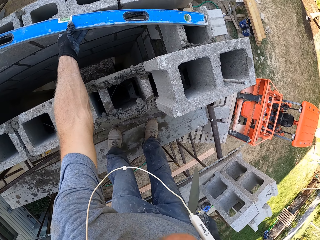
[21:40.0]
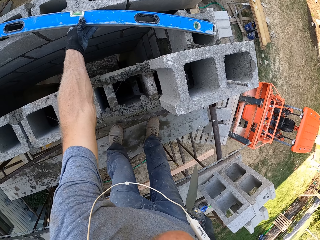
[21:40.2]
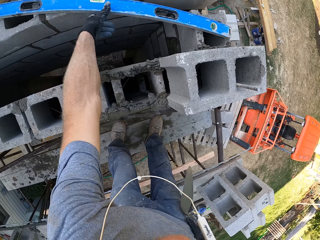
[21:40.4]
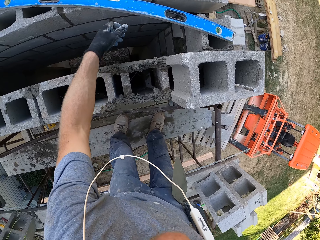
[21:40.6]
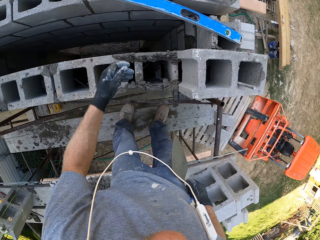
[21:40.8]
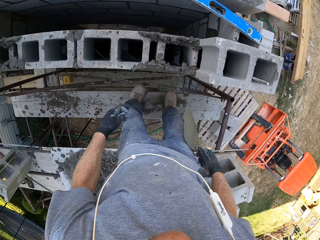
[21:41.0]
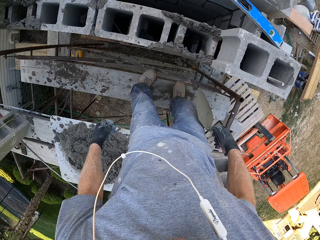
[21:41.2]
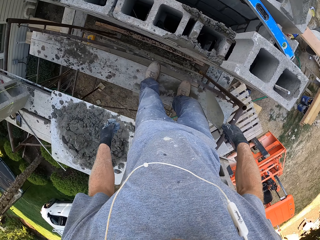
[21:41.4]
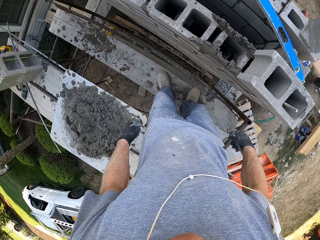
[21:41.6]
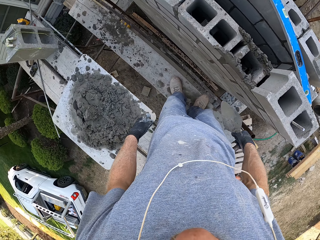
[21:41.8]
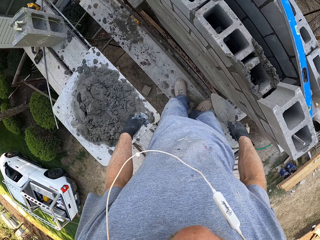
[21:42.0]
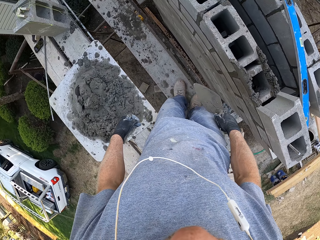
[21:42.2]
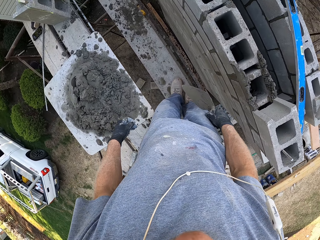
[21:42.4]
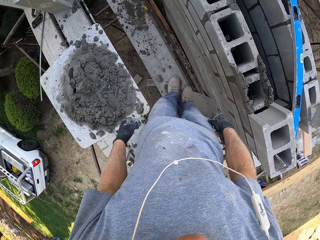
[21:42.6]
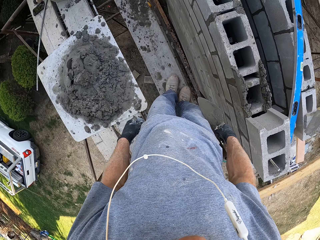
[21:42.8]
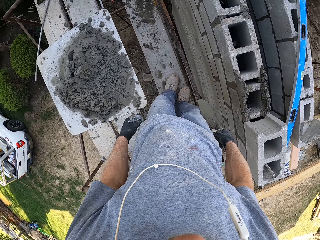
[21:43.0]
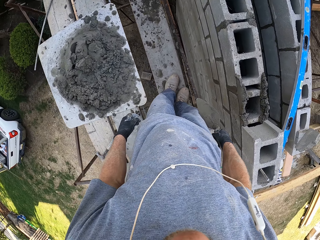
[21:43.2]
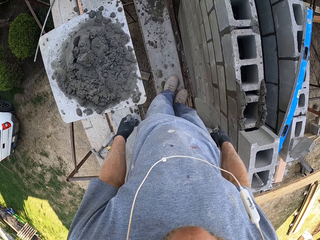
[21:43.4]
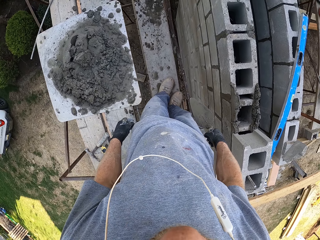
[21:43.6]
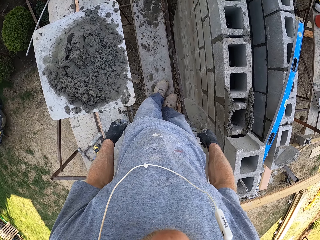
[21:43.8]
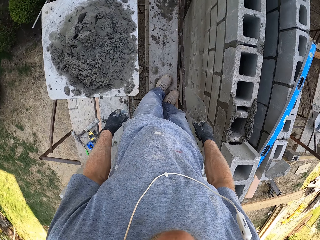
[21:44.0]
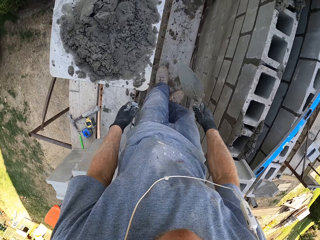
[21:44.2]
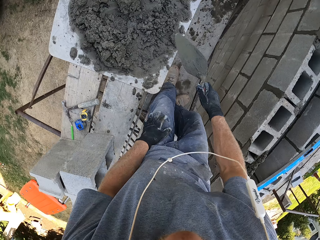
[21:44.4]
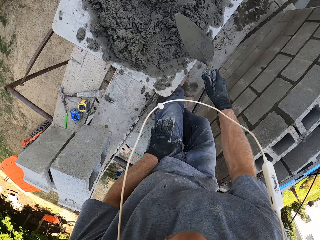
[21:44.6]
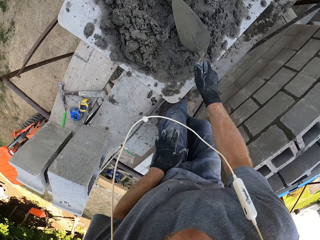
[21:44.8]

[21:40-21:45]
The camera wearer looks around the area. They stand upright. They hold a trowel with the right hand.

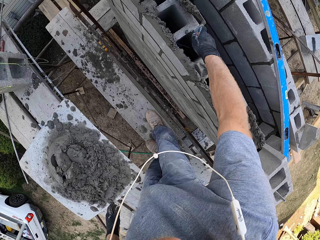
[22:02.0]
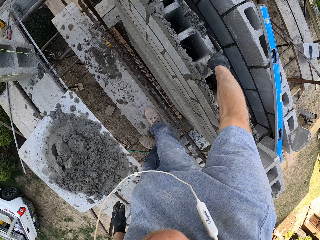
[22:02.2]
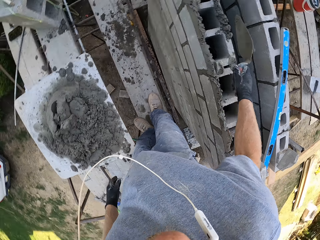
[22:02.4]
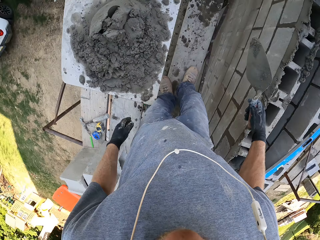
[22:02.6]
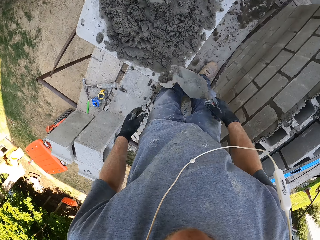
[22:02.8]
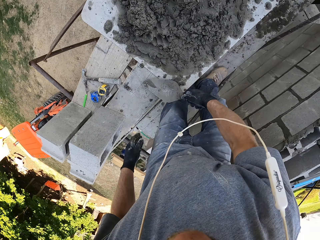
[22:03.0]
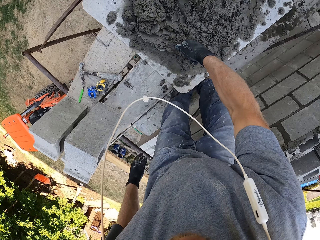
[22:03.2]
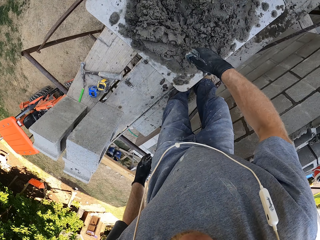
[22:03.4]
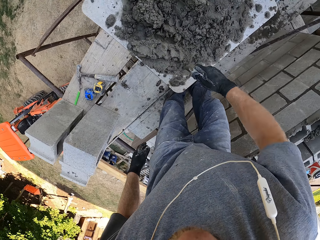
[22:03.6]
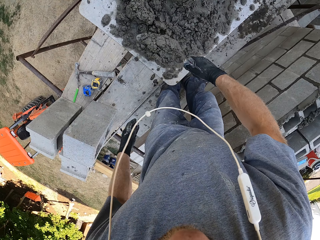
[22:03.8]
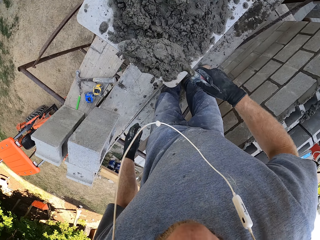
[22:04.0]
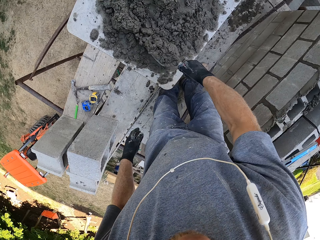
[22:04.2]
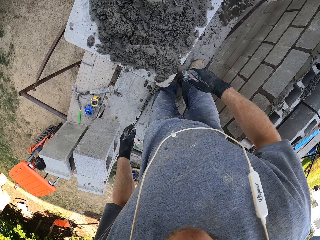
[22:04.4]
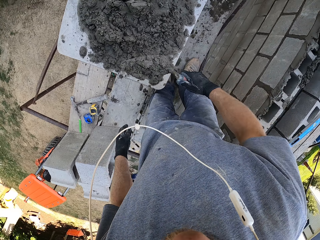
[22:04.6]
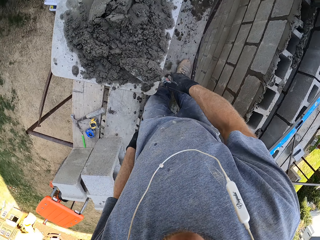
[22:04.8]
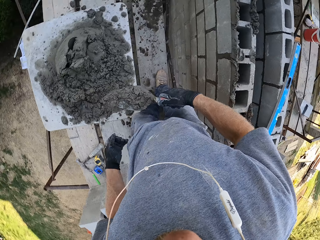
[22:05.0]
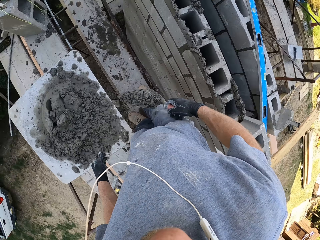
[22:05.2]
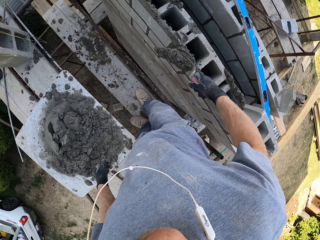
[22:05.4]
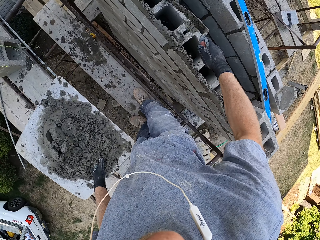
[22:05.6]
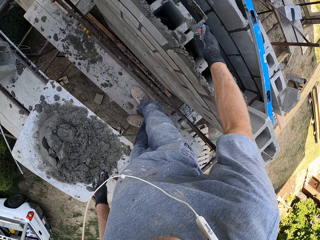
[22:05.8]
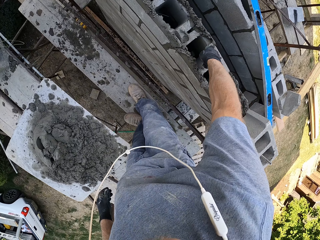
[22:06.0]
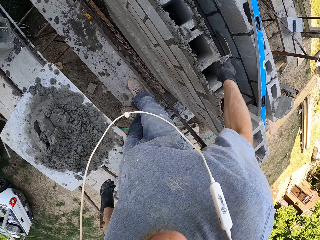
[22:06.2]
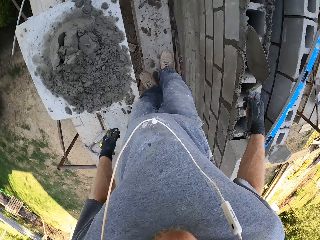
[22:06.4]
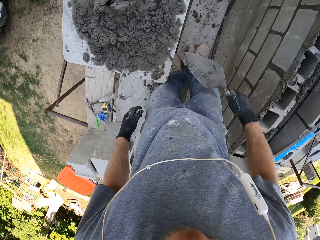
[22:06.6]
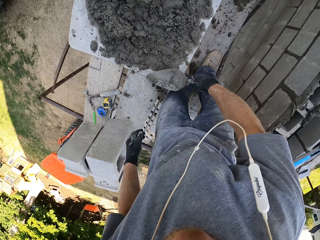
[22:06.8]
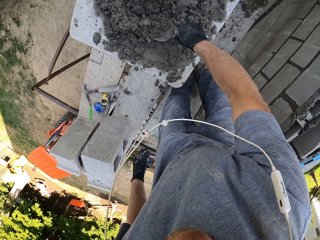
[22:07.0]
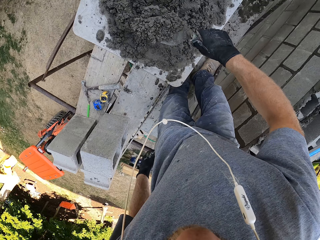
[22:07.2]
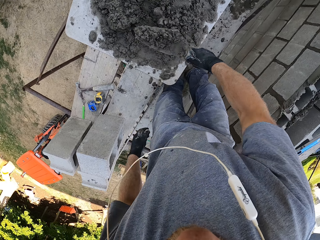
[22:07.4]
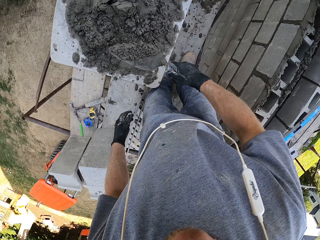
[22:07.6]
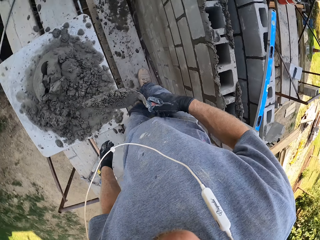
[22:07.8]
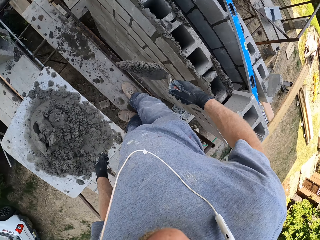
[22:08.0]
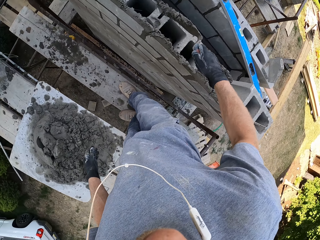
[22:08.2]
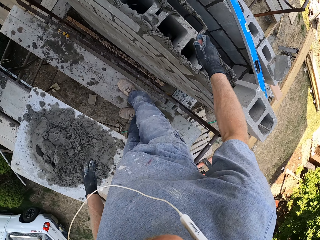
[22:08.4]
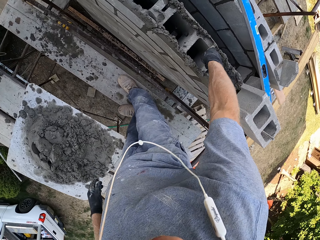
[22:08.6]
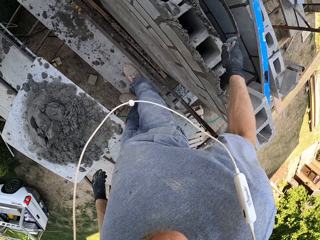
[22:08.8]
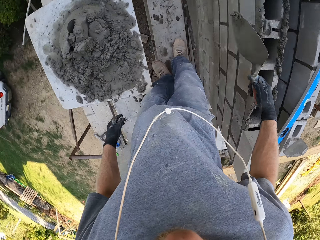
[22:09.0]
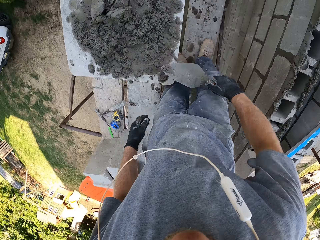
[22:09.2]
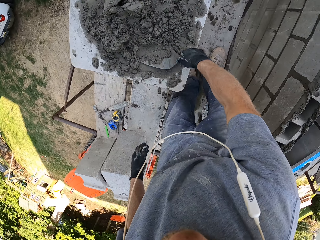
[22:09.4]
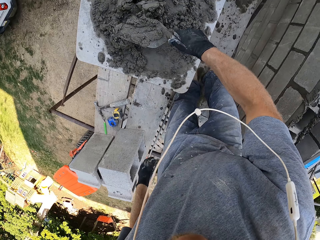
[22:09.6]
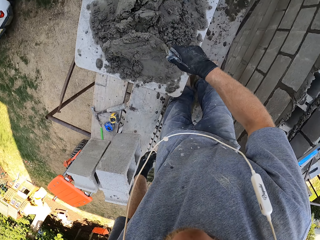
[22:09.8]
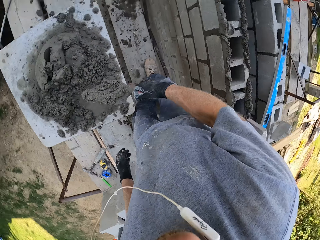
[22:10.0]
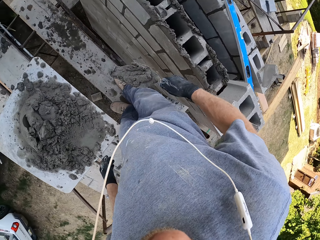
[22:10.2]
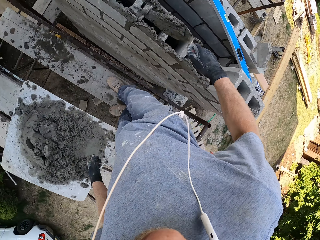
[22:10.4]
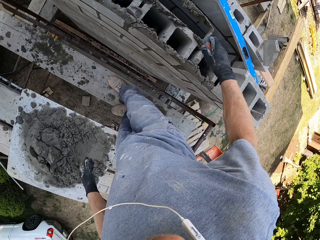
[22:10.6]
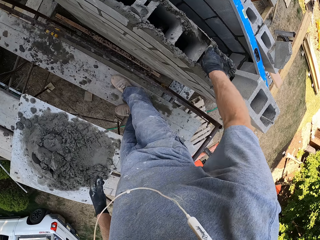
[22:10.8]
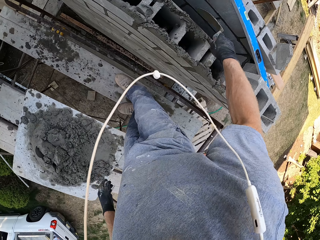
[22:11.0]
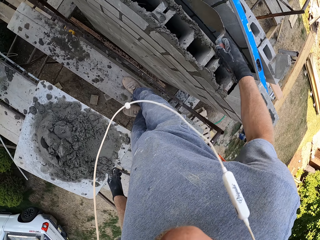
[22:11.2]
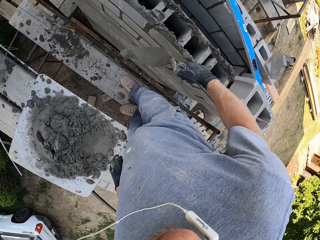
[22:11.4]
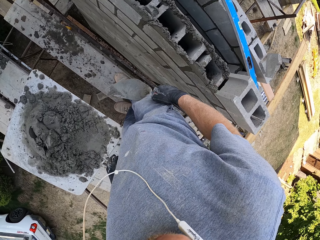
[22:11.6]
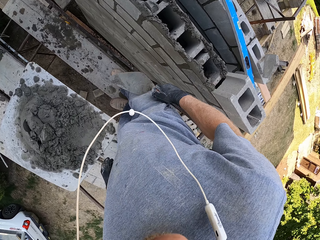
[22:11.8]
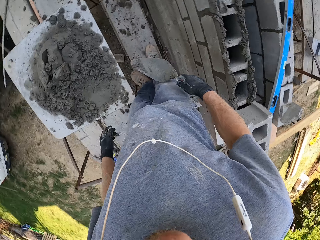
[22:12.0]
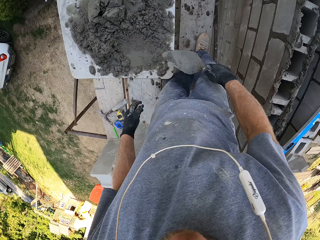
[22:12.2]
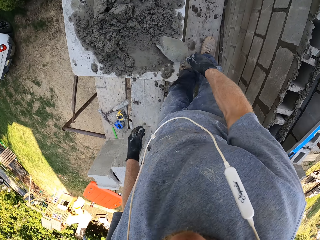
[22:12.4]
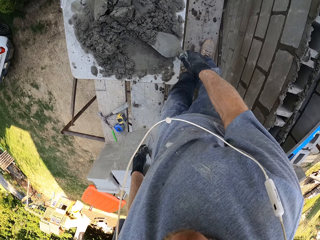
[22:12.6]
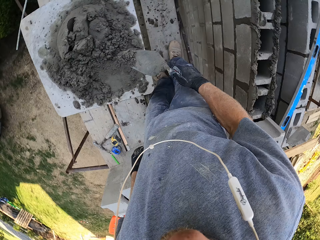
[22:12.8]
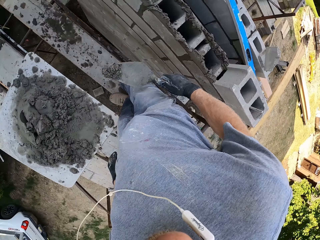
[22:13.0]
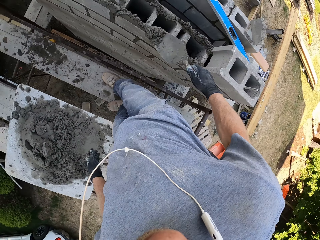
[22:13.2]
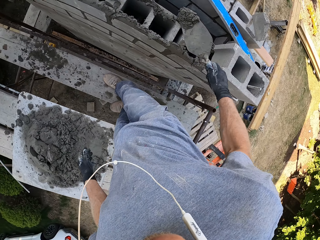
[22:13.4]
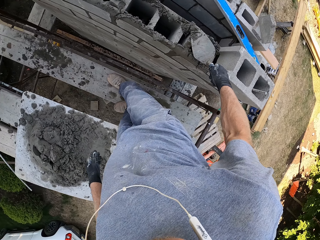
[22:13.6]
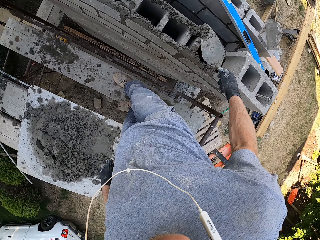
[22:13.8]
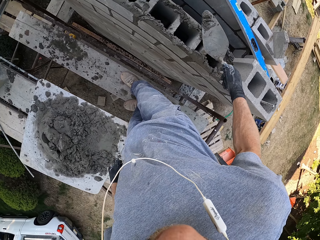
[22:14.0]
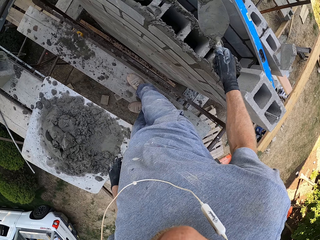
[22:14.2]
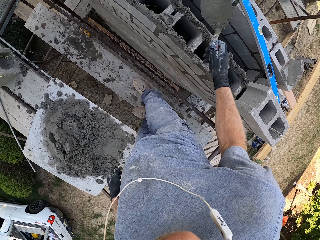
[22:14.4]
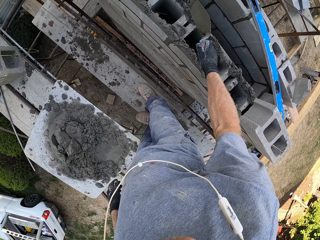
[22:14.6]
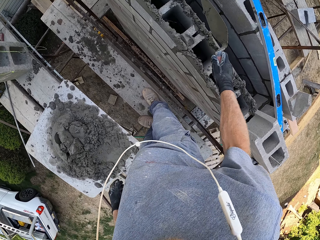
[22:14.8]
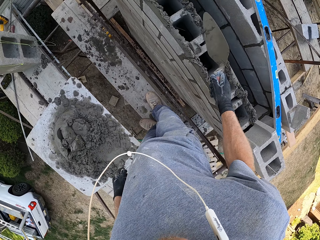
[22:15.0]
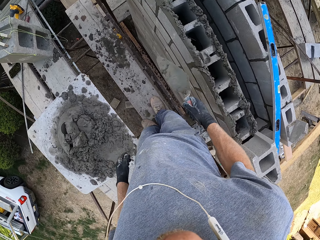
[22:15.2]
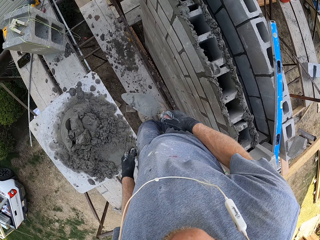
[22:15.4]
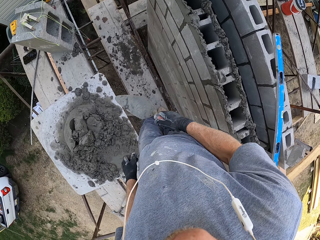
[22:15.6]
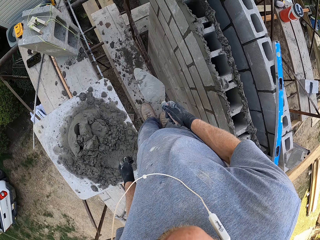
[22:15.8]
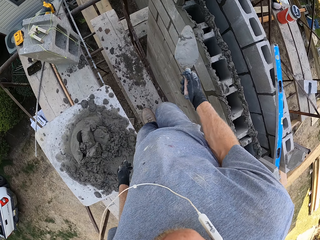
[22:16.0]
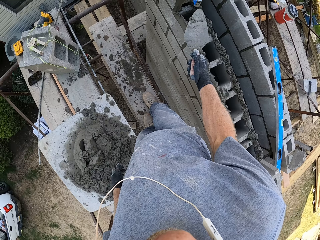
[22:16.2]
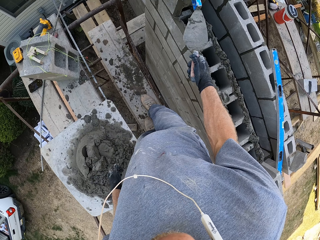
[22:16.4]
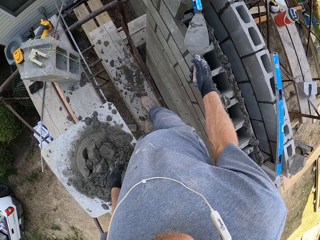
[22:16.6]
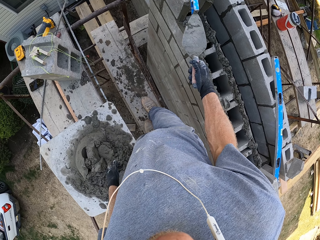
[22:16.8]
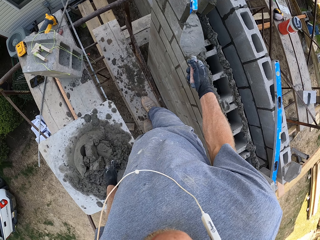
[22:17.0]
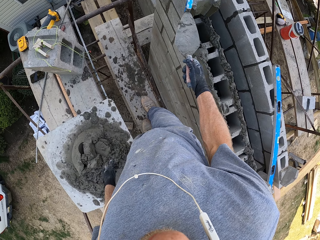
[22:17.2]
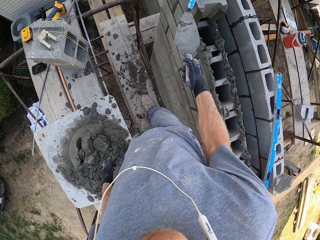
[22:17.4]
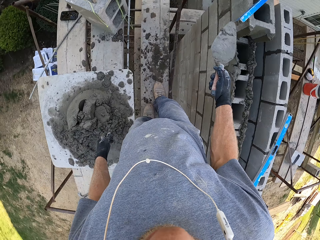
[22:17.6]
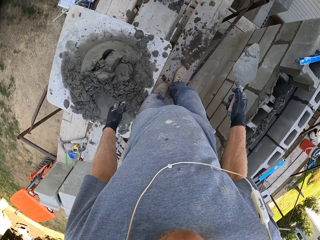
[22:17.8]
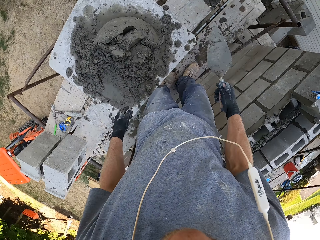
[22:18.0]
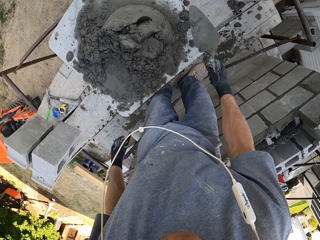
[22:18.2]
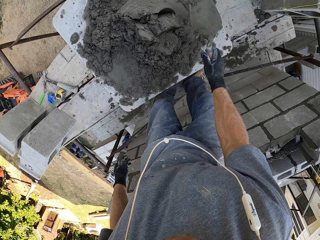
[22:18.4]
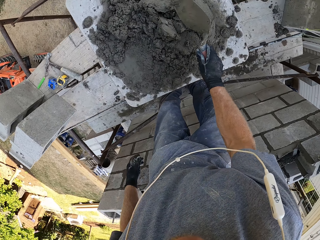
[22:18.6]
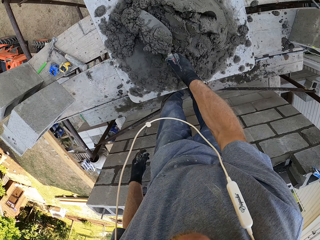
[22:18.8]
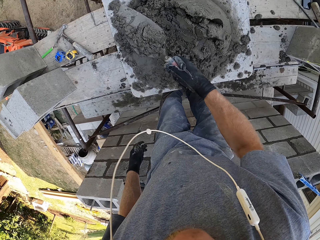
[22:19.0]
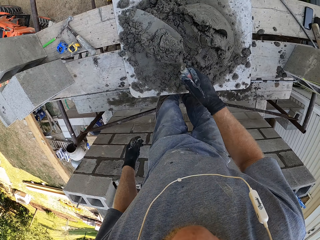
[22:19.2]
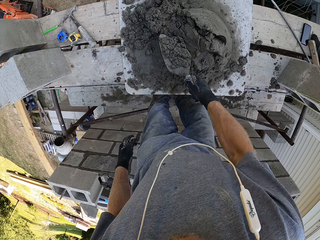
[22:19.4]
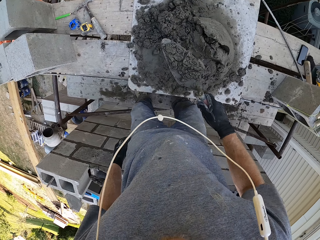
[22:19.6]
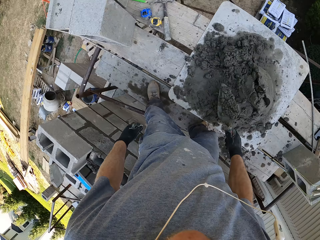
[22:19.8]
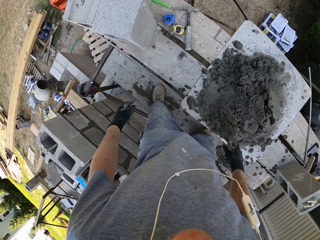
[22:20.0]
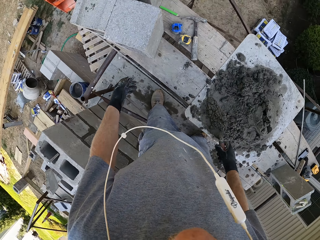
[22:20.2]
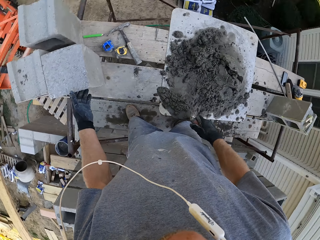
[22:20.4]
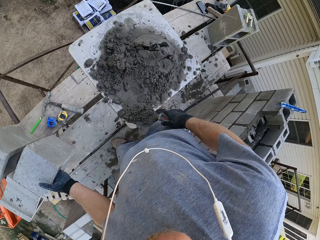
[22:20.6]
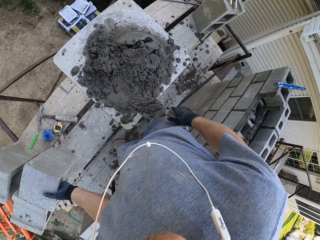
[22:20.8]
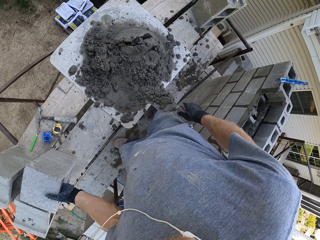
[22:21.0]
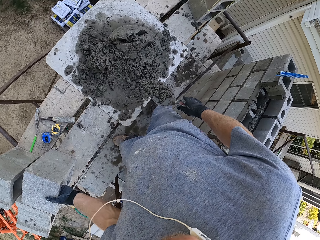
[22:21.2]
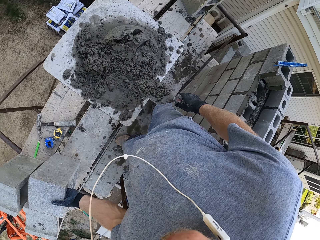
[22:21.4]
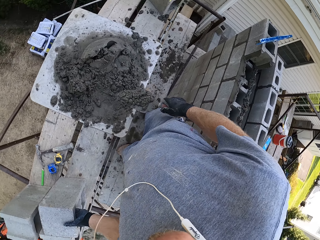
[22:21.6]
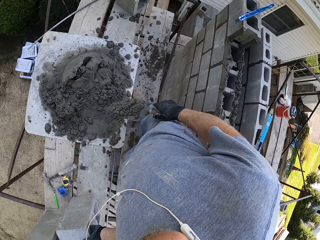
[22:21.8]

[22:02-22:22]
The camera wearer cements the concrete with the right hand. They pick cement with a trowel in the right hand. They cement the concrete with the right hand. They pick cement with the trowel in the right hand. They cement the concrete with the right hand. They pick cement with the trowel in the right hand. They cement the concrete with the right hand. They pick cement with the trowel in the right hand. They put cement on the concrete with the right hand. They push something with the trowel. They adjust the spirit gauge with the trowel. They pick cement with the trowel in the right hand. They look around the area.
